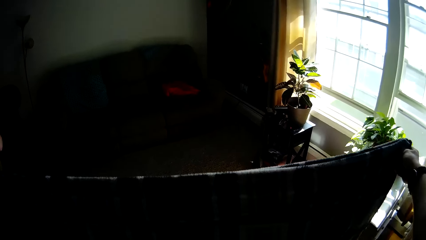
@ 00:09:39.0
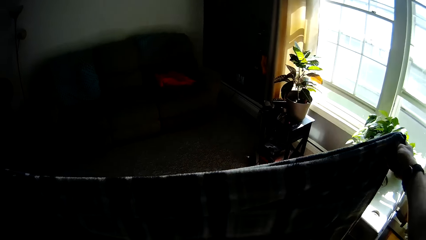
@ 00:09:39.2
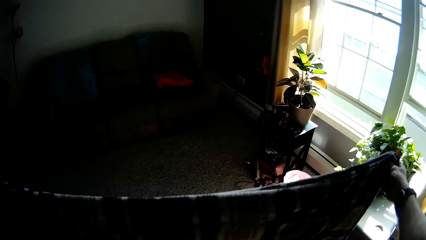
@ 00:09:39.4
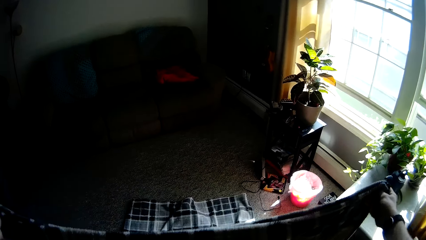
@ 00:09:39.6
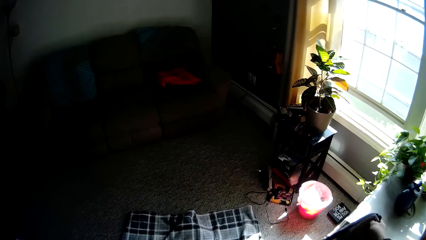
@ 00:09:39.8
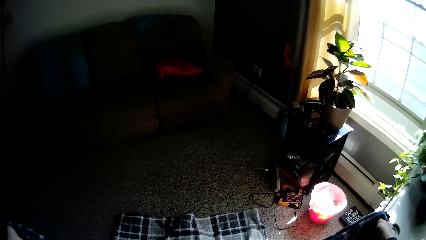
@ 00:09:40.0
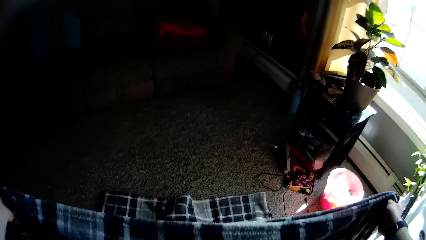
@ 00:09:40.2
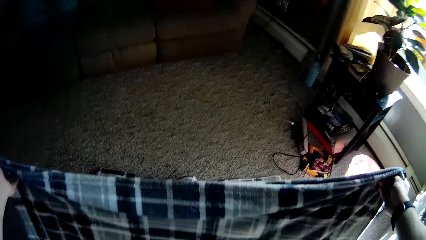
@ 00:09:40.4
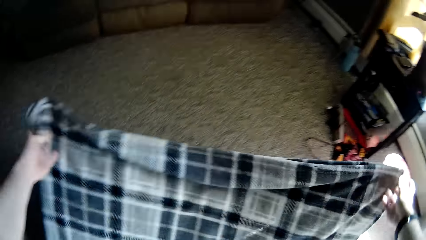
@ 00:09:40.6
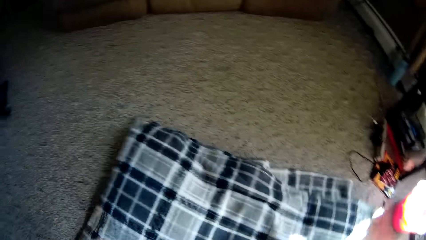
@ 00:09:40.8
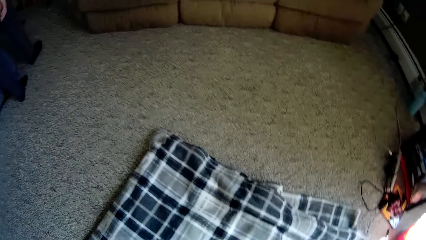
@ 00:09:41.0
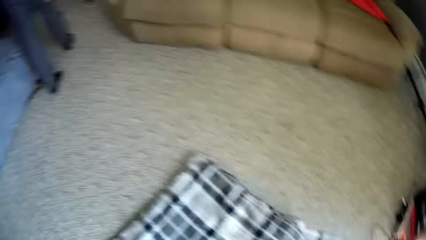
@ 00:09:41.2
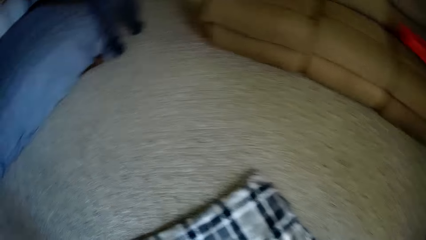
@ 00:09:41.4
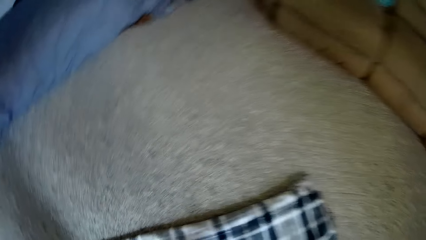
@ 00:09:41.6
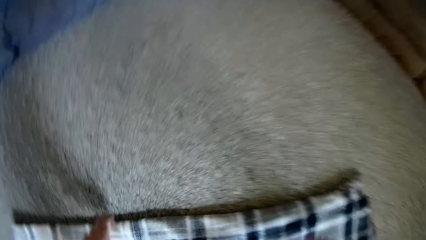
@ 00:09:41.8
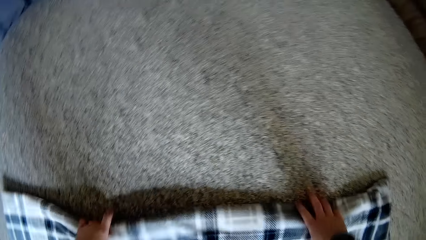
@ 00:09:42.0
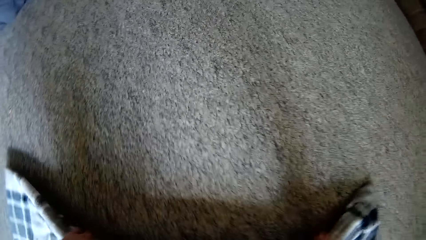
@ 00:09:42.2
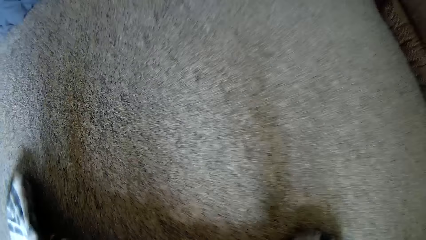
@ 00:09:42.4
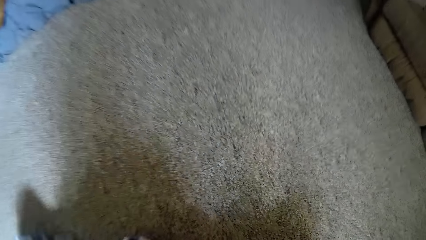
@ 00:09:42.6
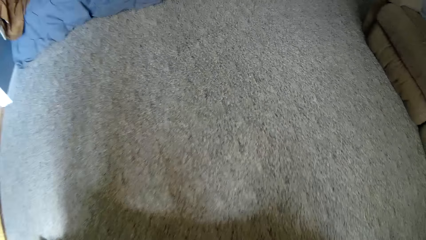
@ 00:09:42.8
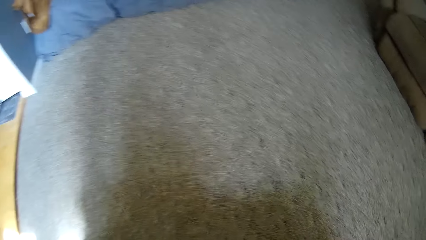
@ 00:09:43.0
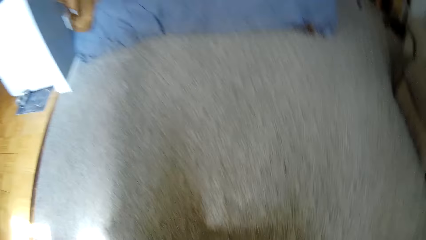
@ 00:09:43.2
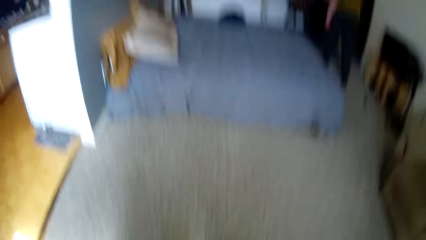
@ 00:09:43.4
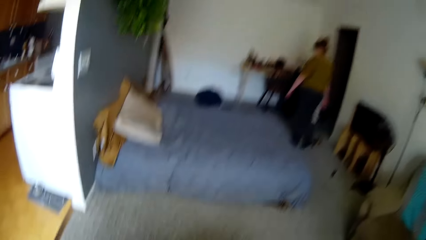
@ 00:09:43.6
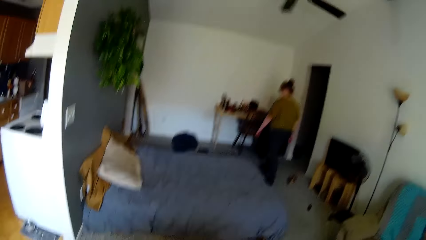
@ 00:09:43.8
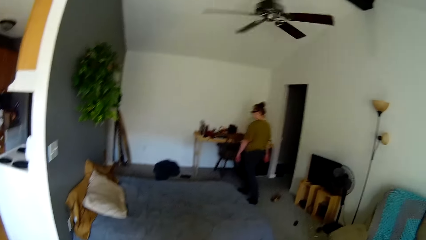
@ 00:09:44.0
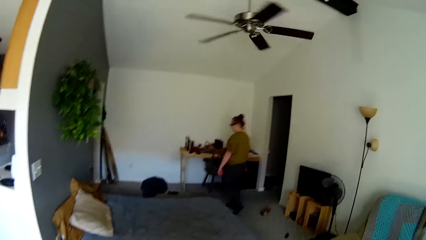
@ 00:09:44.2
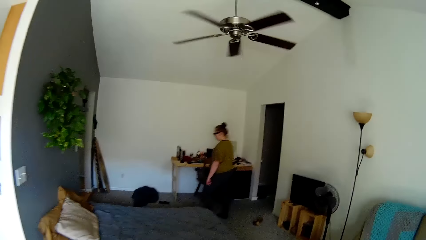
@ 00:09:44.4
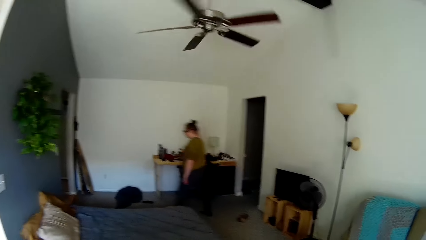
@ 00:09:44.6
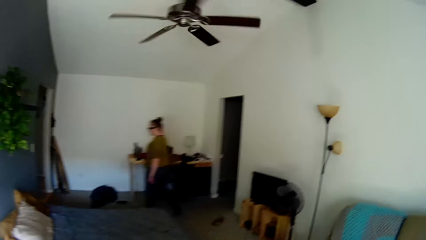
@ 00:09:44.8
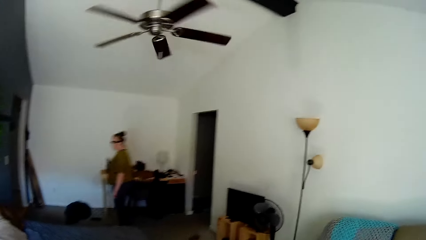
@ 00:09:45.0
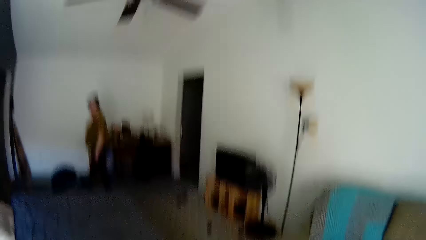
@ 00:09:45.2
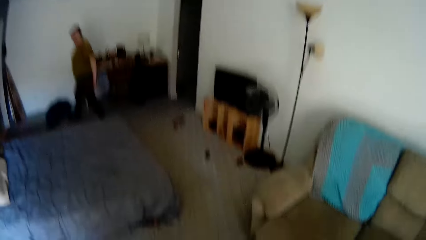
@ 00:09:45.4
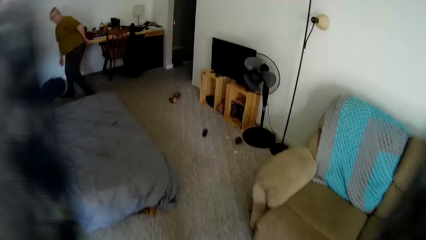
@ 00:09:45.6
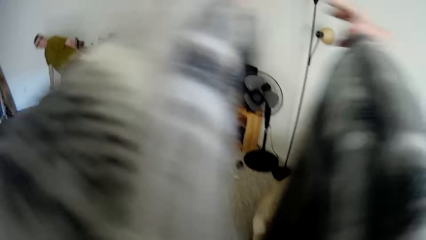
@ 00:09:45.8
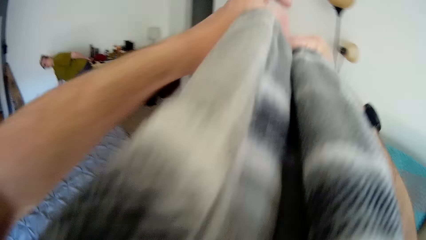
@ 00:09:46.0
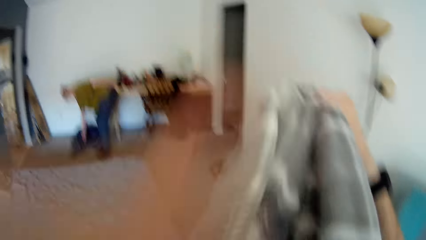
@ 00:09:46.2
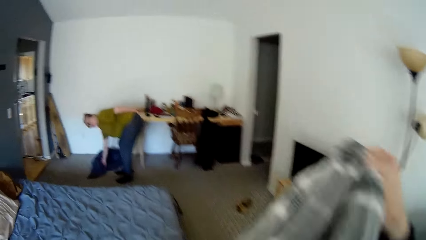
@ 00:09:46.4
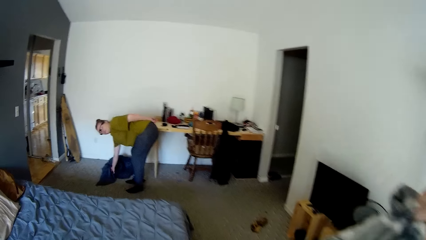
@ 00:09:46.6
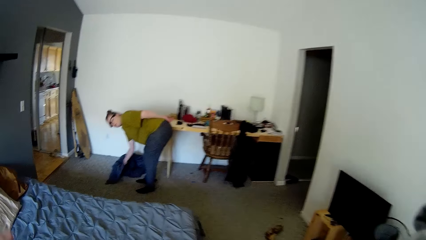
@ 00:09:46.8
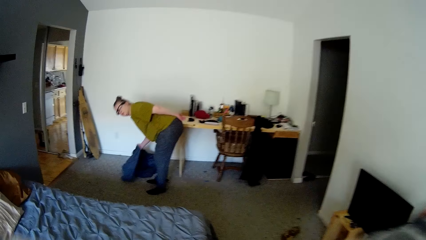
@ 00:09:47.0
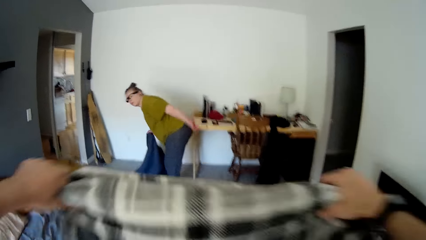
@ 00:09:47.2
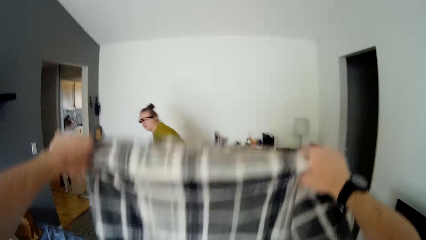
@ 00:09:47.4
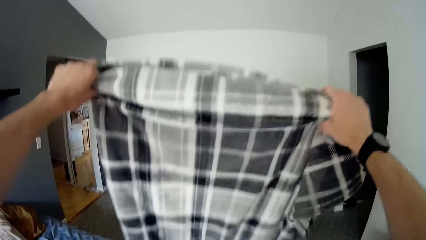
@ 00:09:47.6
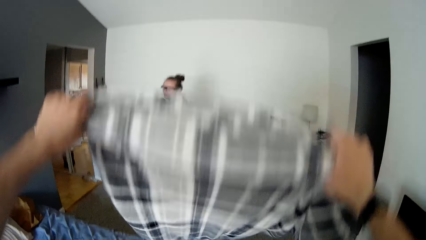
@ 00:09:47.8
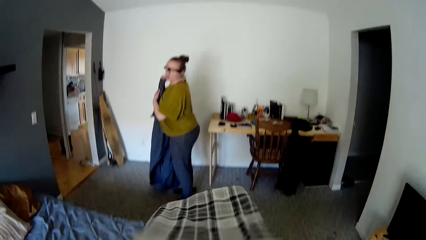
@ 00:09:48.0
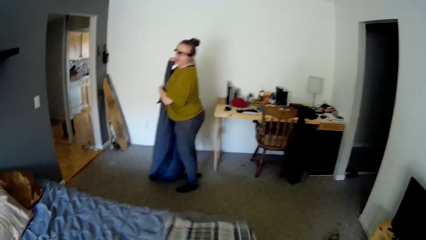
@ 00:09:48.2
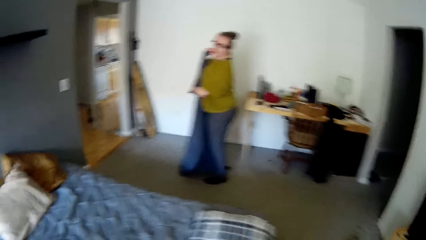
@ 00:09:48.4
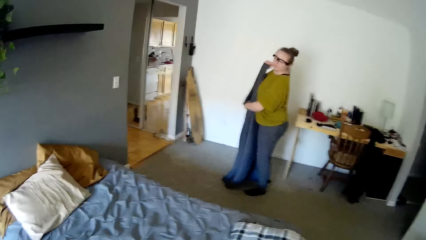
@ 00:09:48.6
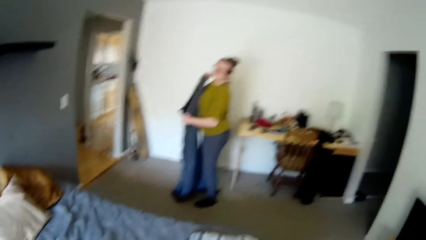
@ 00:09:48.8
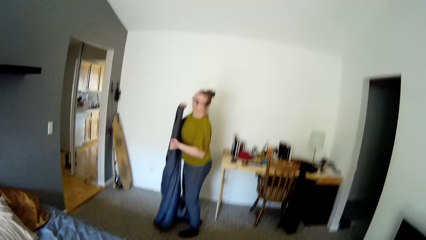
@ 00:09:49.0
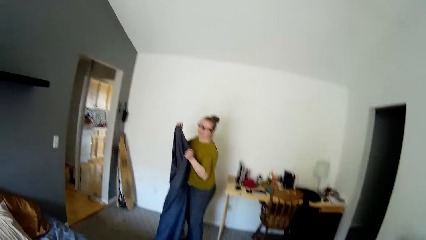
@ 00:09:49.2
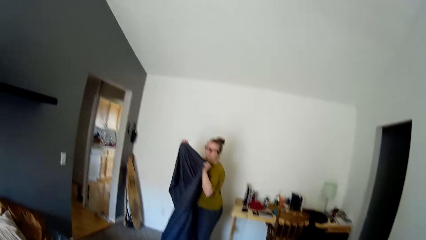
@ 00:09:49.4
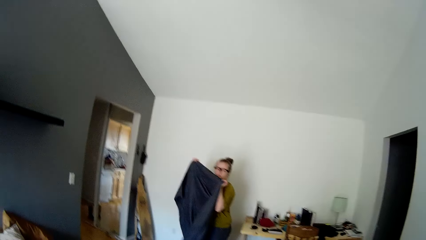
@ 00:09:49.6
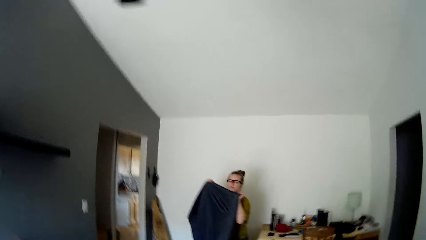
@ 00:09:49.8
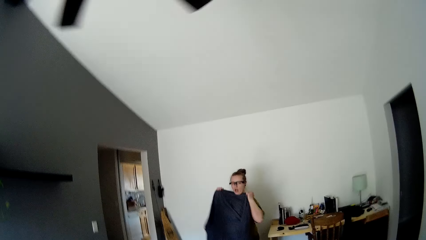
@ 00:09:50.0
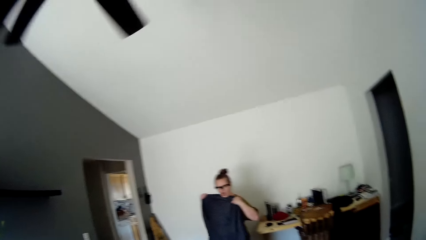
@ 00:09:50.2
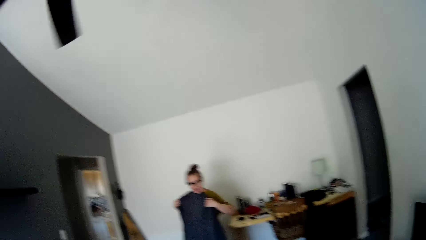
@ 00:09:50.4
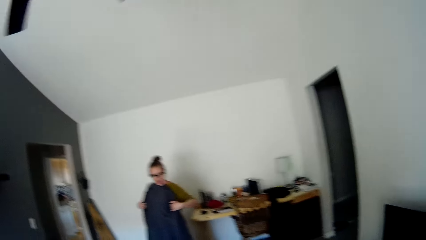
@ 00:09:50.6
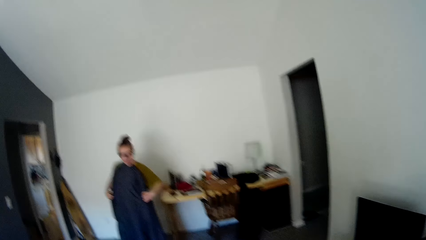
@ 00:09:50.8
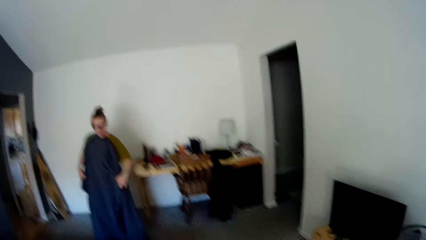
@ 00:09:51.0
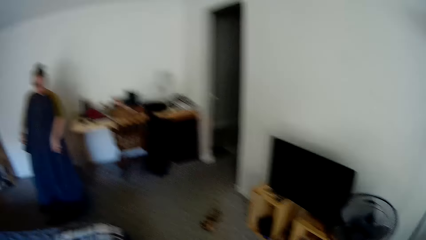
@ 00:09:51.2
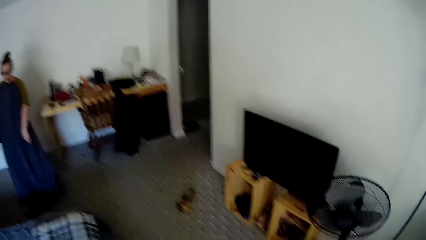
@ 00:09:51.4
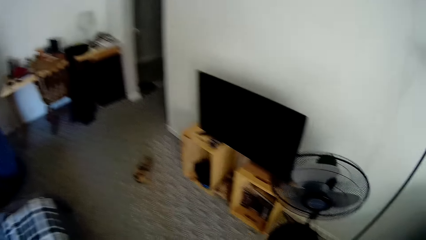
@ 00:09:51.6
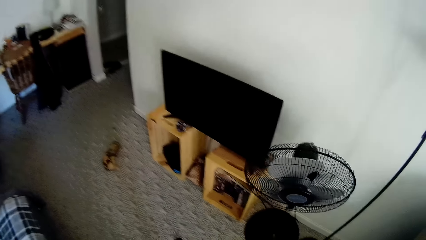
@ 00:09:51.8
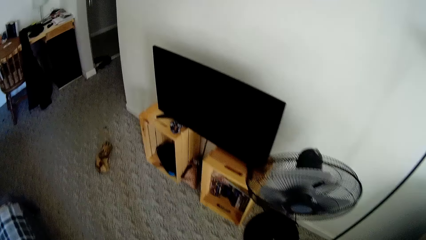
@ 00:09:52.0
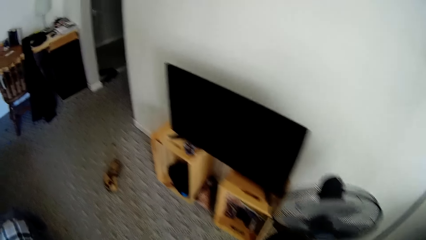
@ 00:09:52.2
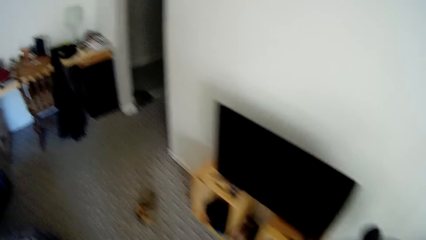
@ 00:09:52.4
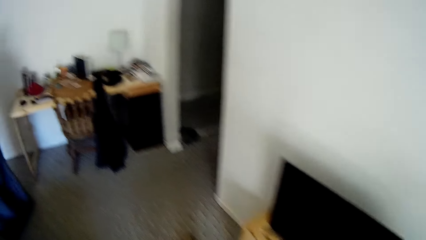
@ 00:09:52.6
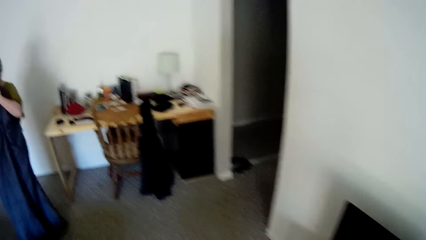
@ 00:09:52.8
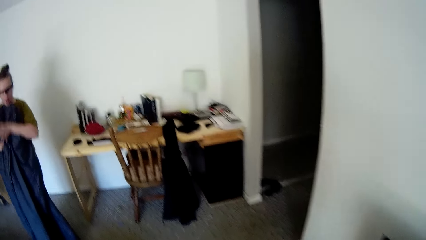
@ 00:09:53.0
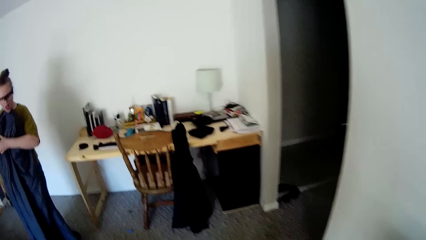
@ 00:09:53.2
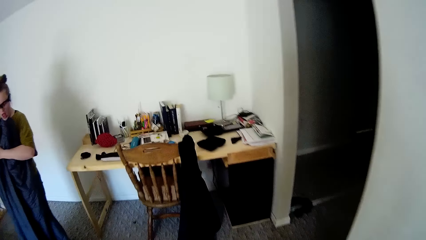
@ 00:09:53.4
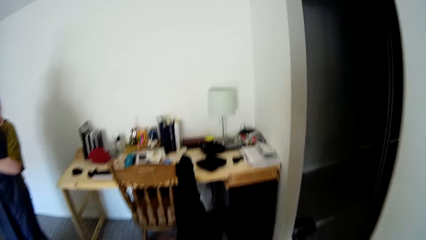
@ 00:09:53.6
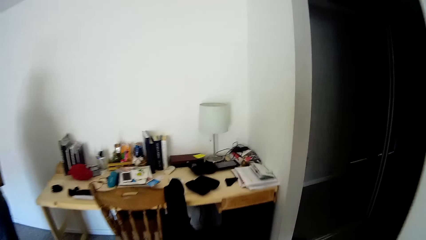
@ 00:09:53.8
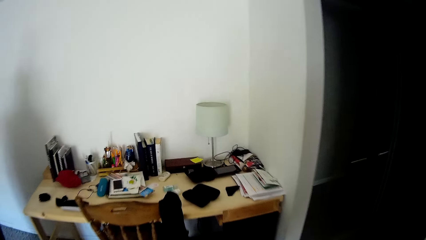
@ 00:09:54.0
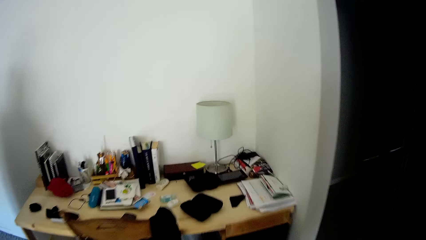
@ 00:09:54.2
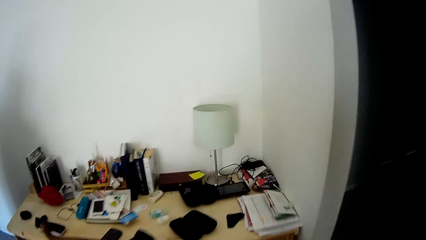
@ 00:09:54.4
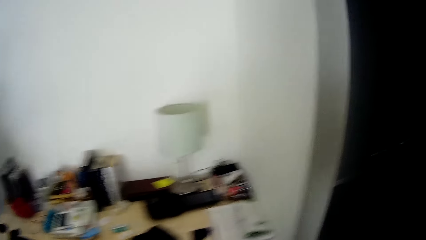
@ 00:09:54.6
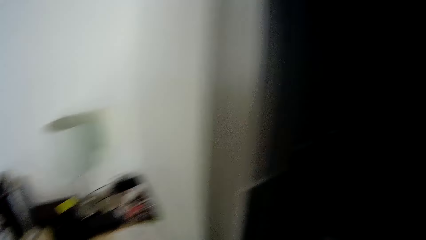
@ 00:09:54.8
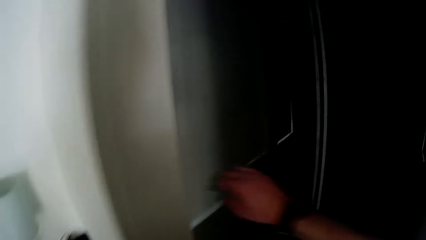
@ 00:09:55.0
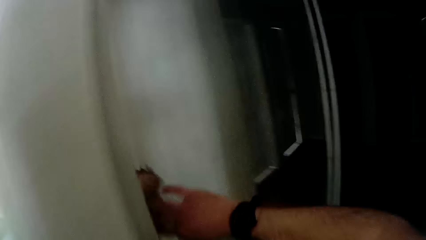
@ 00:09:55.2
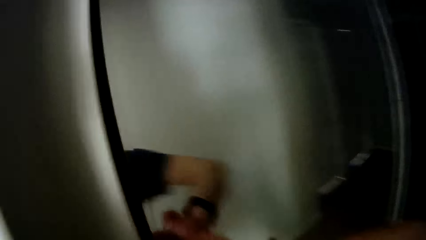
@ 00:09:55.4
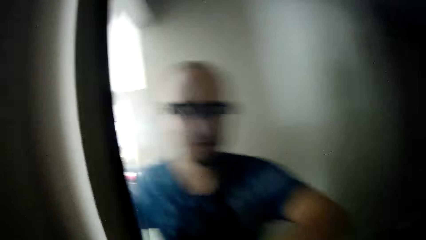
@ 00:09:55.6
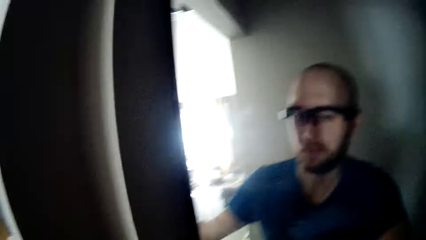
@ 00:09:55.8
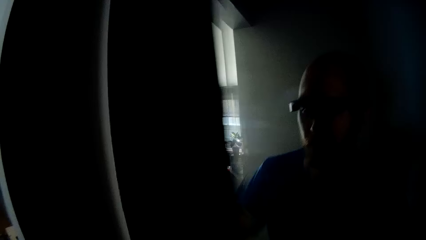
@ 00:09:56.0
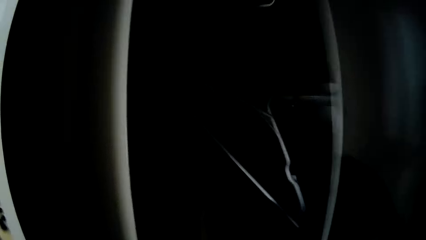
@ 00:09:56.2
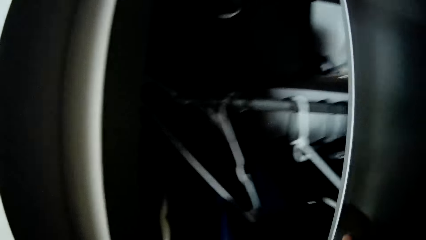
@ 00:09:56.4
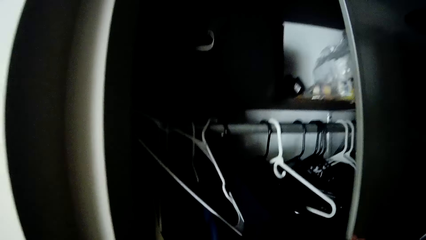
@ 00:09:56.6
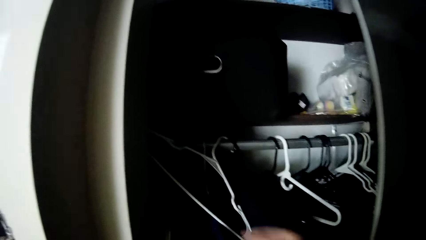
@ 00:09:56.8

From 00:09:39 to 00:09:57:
The camera wearer folds the bedspread on the floor with both hands. He picks up the bedspread from the floor with both hands. He folds the bedspread with both hands. The woman picks up a bedspread from the floor with her right hand. The camera wearer drops the bedspread in his hands on the bed. He walks to the closet. He walks out of the bedroom. He opens the closet with his right hand.
